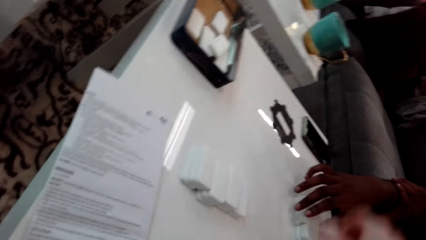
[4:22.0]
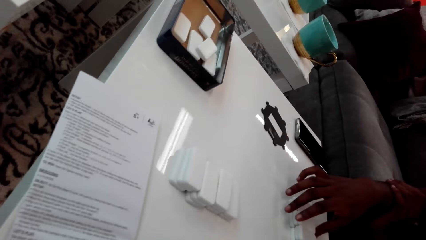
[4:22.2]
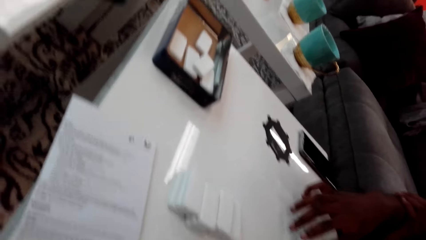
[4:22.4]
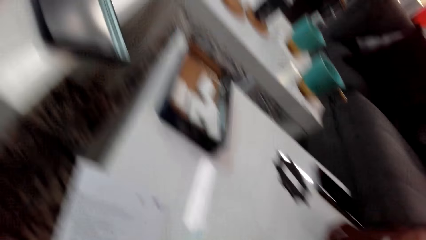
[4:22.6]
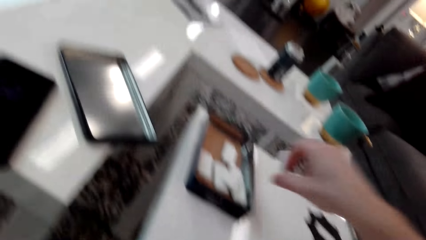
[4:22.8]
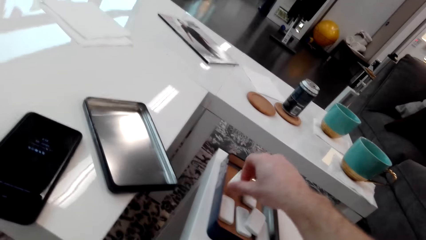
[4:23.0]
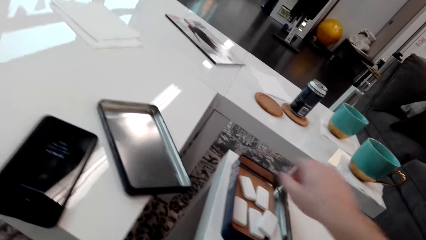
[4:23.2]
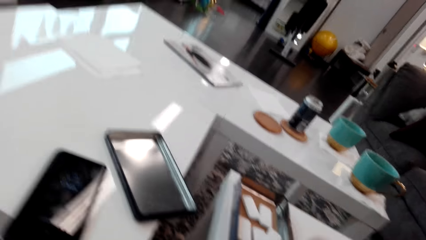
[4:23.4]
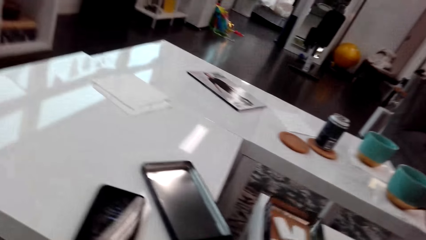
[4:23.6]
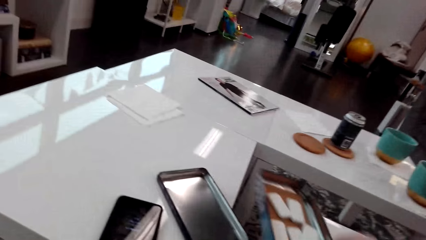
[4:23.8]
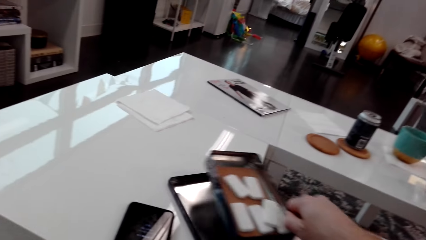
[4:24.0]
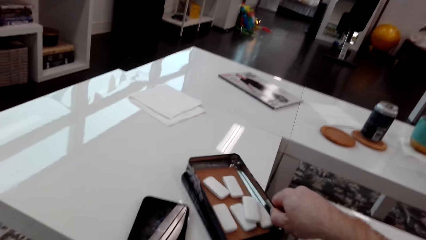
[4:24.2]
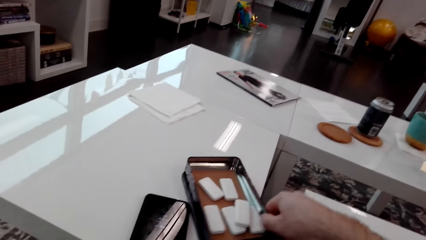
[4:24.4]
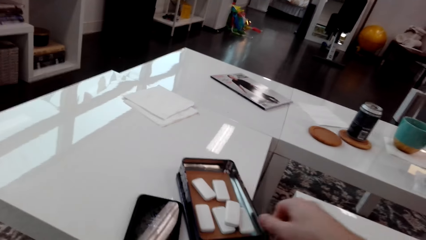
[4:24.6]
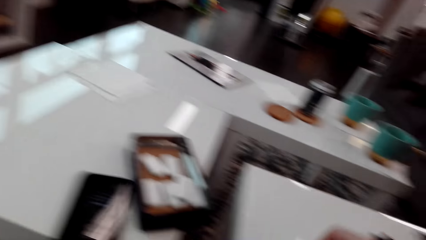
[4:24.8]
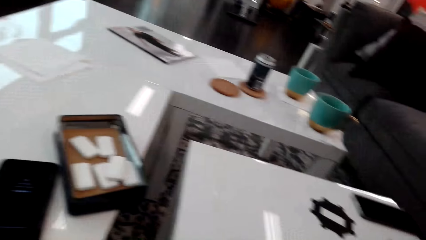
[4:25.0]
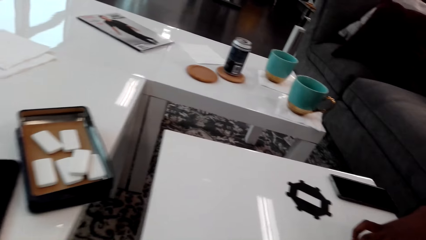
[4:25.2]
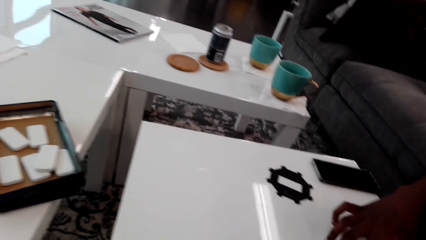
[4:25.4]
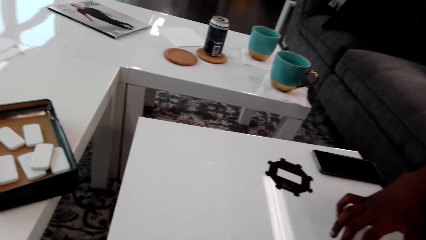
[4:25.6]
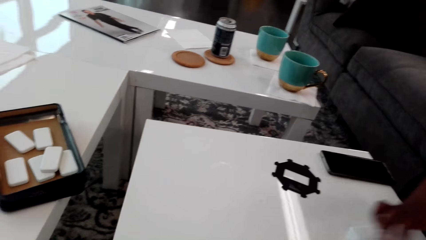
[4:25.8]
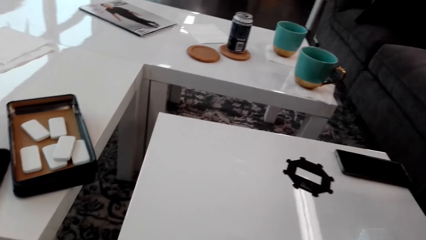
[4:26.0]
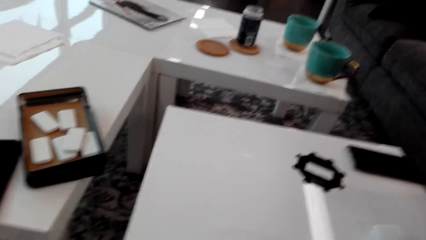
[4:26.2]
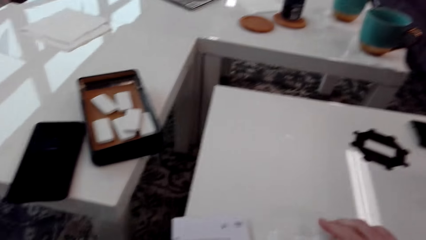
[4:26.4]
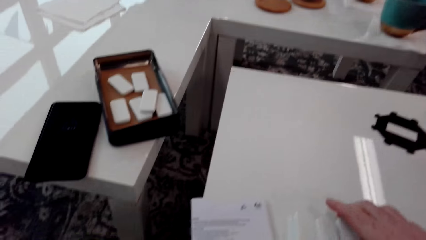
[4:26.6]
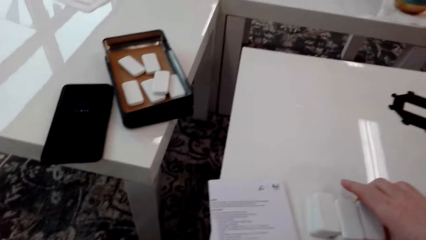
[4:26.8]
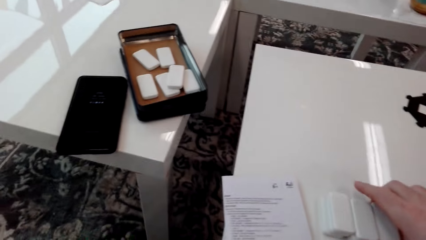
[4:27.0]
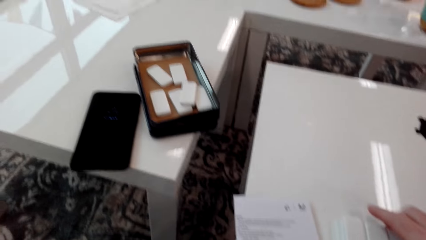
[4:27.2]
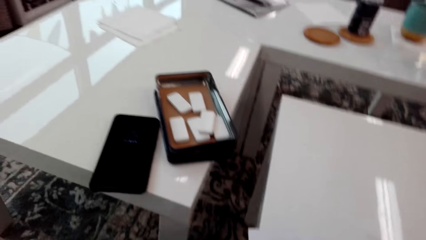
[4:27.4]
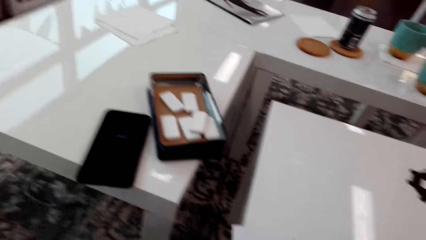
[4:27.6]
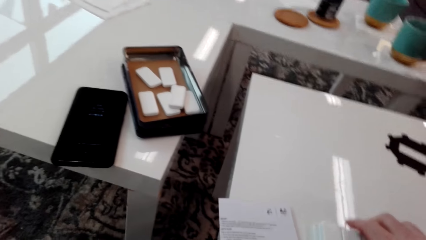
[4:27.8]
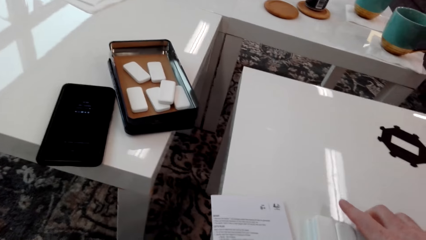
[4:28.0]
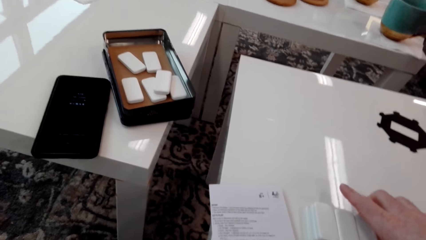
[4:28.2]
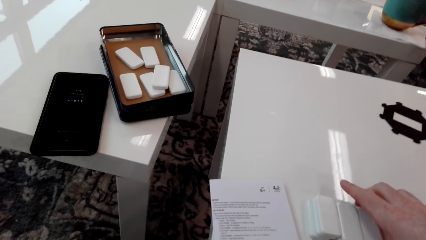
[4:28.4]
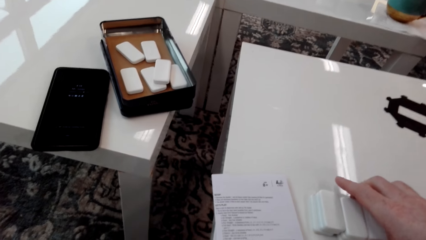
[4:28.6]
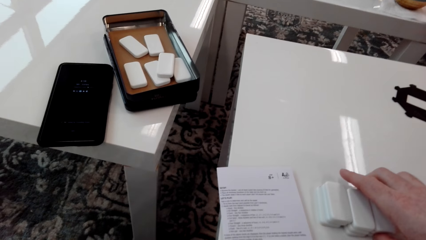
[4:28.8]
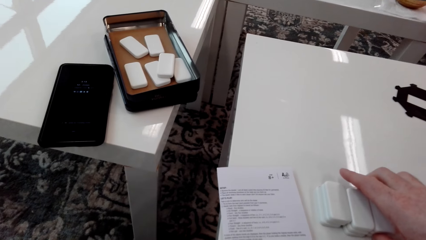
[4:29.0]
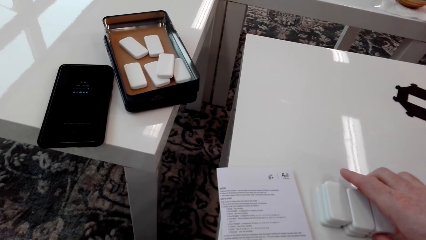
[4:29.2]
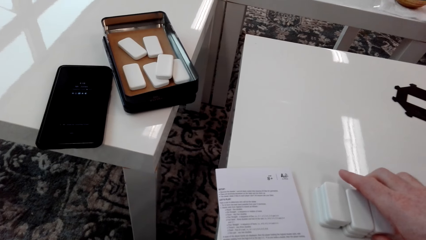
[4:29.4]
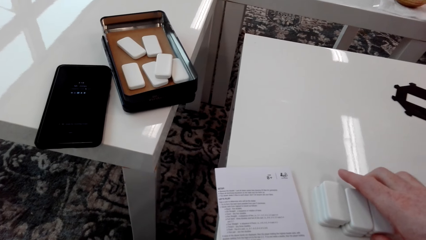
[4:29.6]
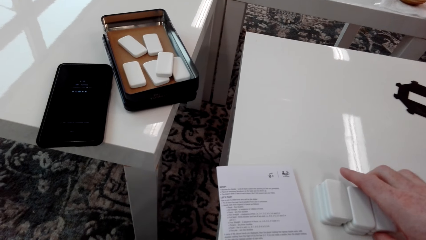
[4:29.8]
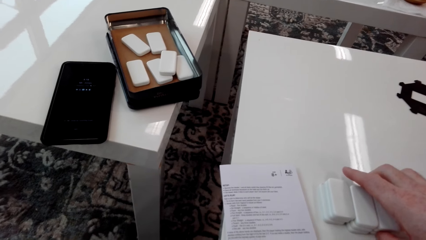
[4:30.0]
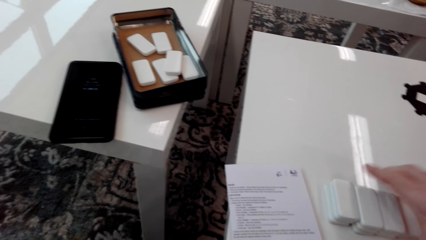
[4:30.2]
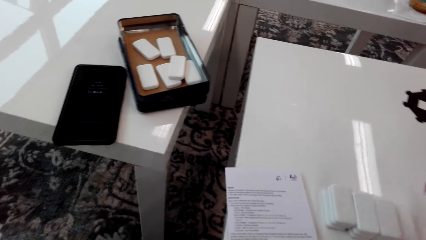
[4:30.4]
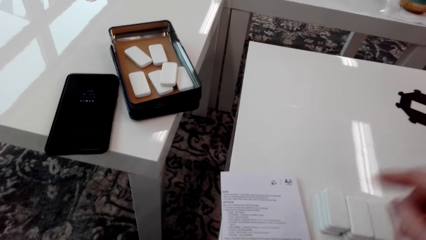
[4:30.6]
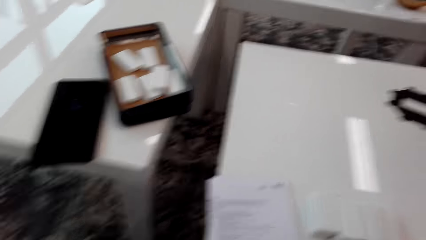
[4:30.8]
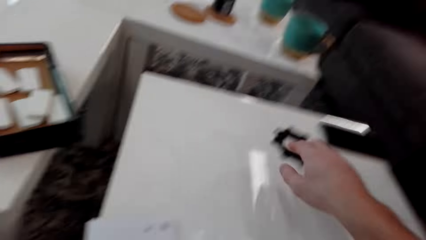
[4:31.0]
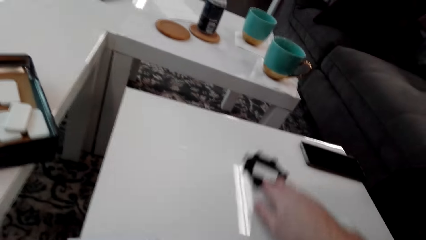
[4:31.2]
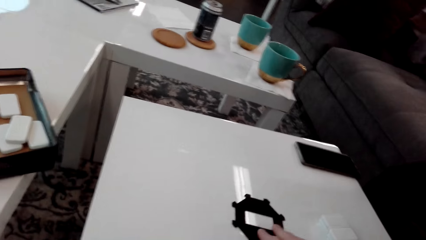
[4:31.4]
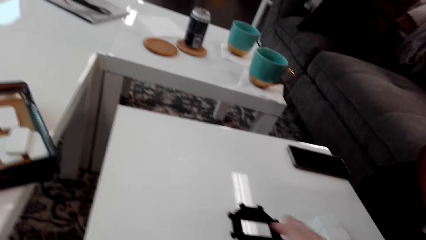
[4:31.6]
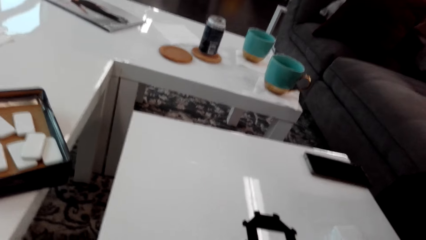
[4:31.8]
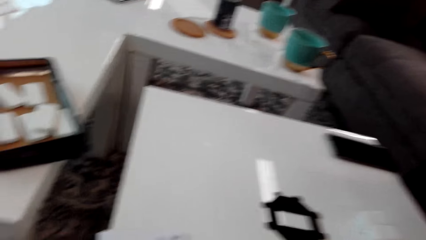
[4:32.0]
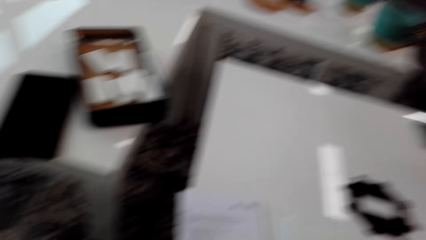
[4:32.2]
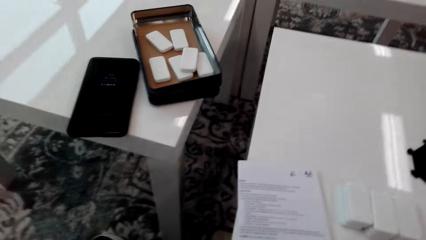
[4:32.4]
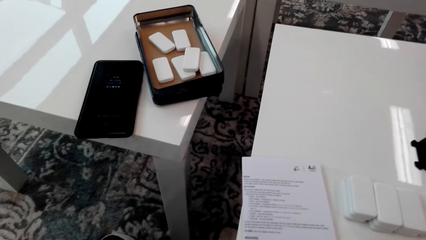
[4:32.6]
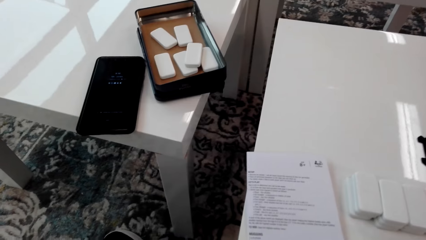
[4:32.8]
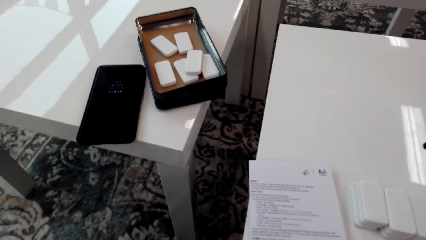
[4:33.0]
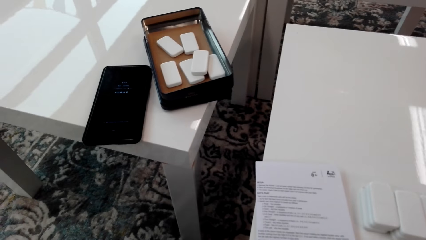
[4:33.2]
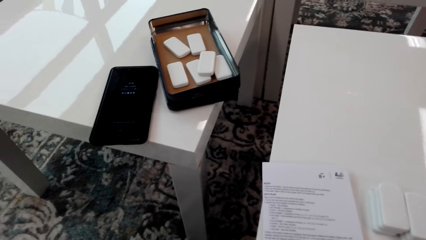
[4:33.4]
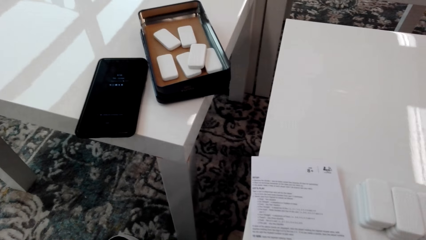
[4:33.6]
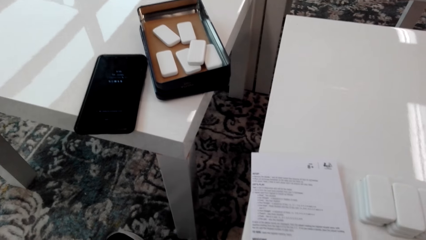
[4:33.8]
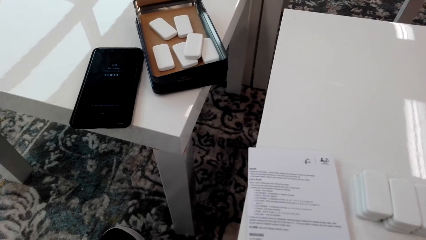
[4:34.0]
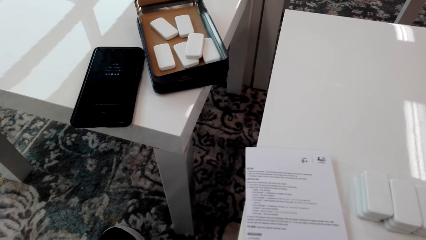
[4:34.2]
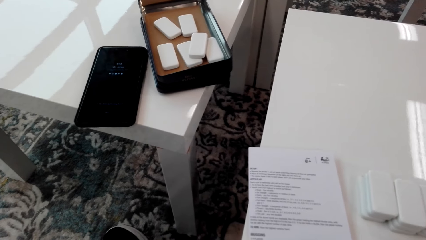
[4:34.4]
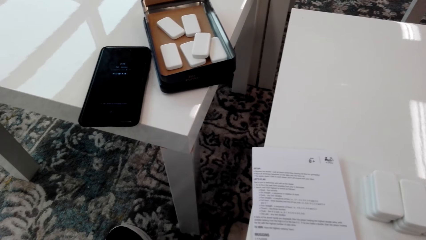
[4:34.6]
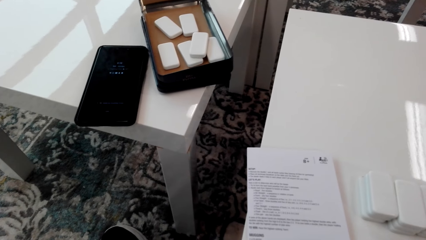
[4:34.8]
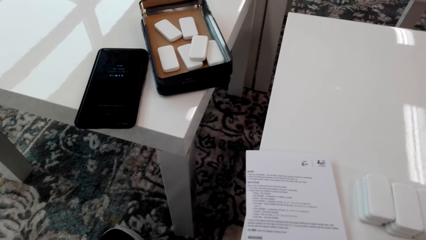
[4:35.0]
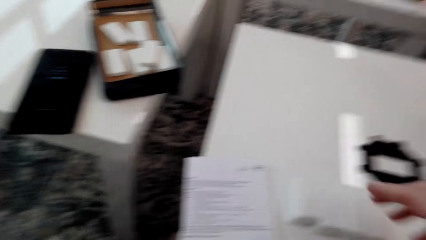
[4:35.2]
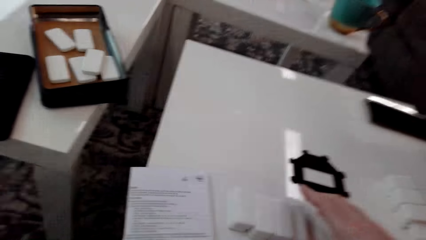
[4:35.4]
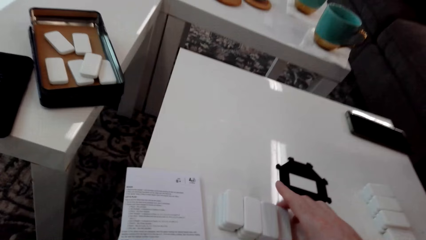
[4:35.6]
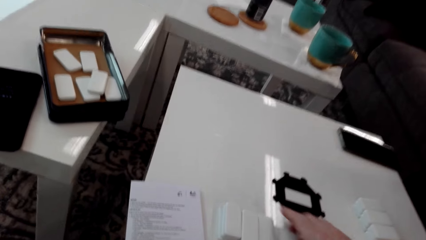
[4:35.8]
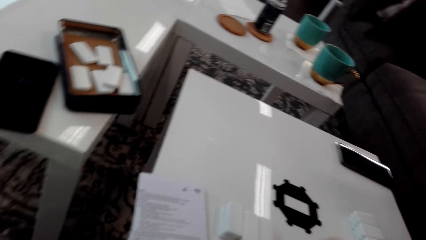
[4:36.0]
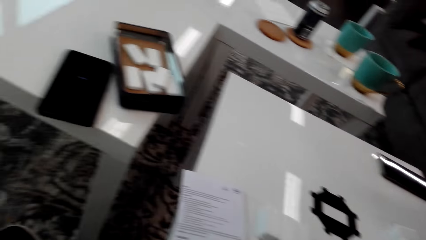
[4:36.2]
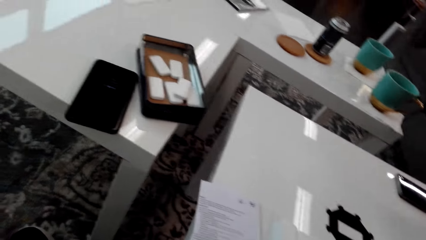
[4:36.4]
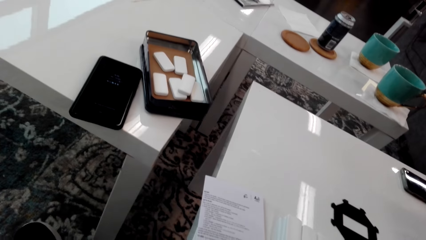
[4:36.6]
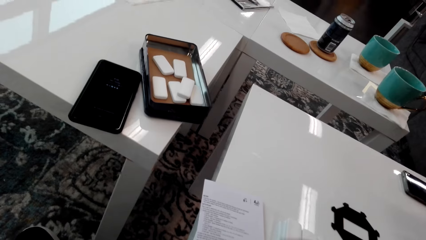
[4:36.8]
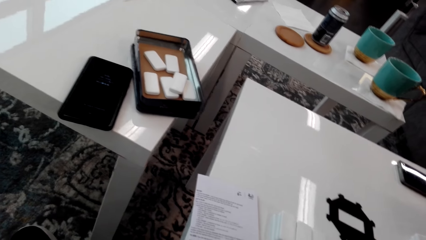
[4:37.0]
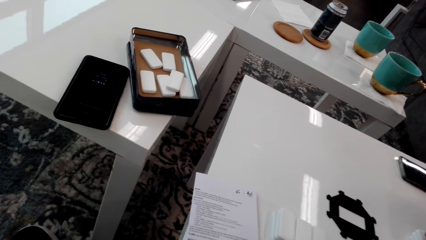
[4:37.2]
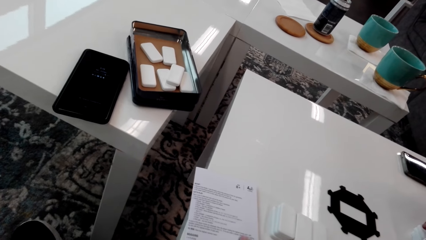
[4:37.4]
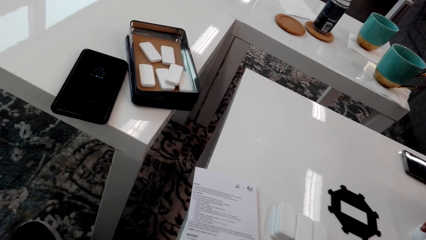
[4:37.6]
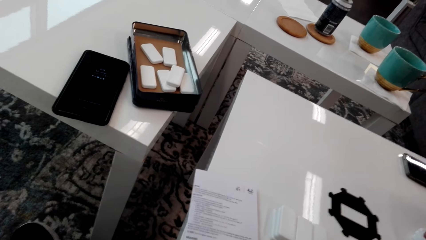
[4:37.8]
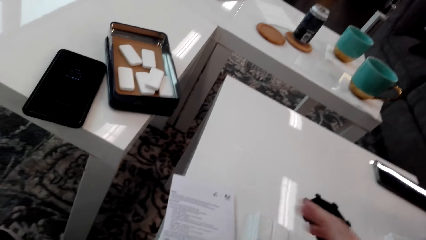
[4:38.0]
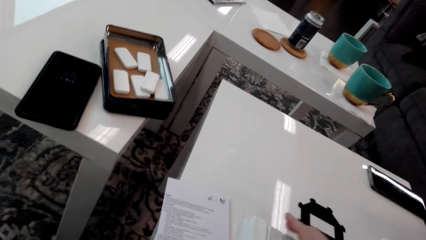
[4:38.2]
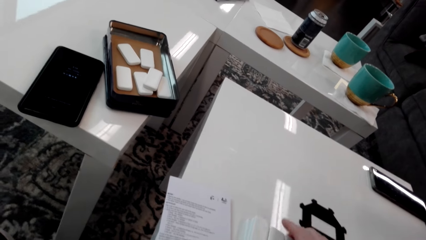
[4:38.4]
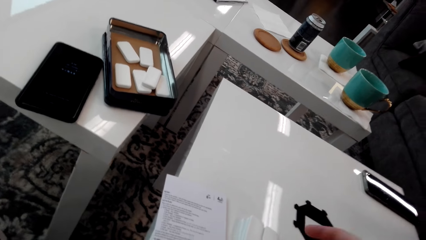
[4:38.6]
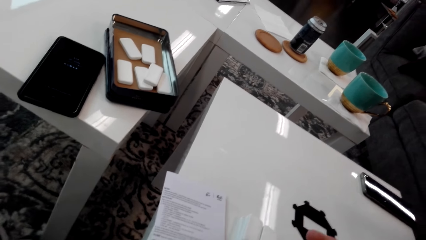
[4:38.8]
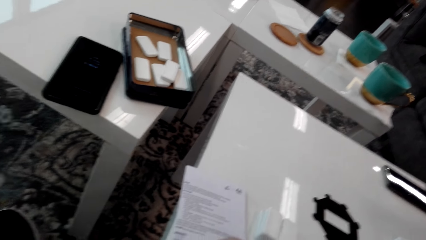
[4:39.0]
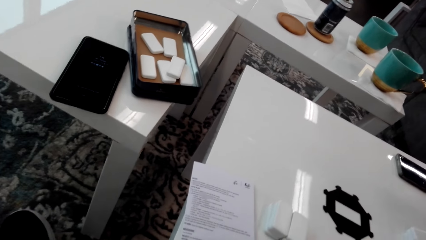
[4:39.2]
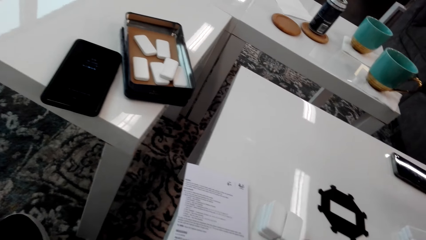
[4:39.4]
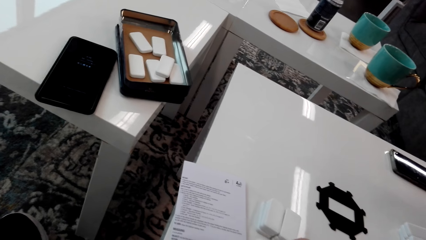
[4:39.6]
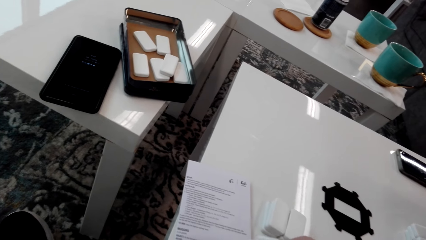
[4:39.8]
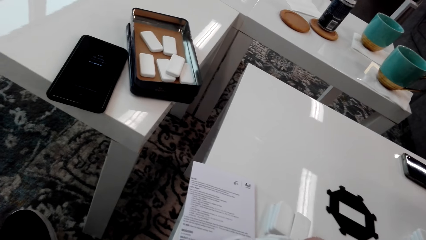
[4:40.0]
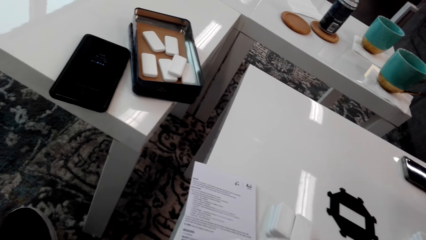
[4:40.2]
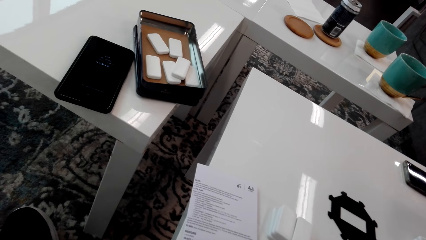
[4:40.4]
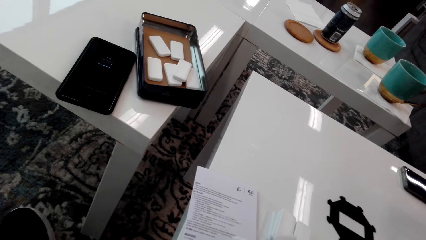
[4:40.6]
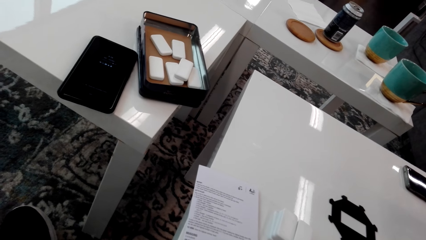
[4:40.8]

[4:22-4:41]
A person picks up the dice. The camera wearer looks around. They put the dice in the container. They move the carton to the other table. They place the container on a container. They hold the dice. They pull the container closer. They look around. They look at the manual. They stare around. They pick up a domino. They pick up some dominoes.
